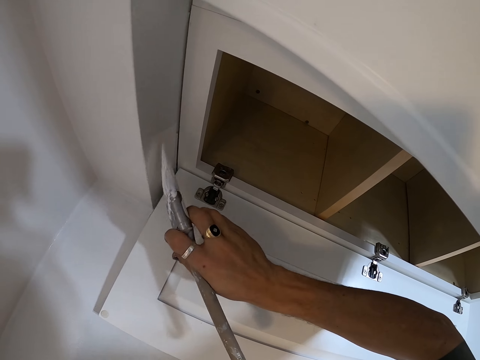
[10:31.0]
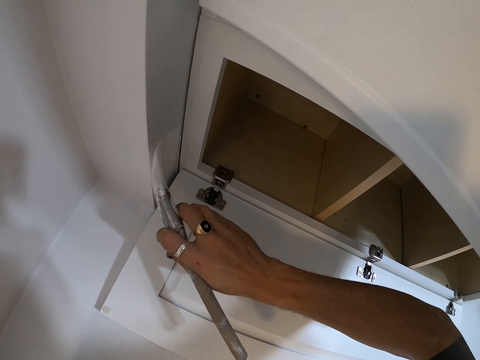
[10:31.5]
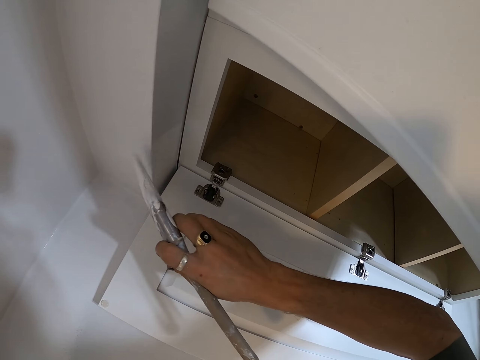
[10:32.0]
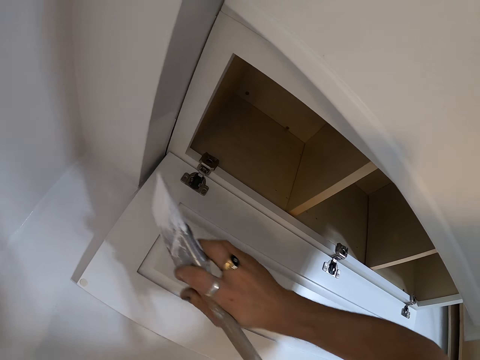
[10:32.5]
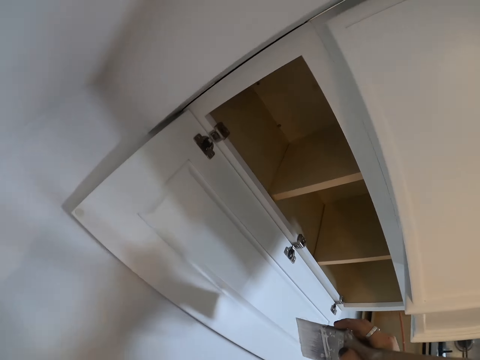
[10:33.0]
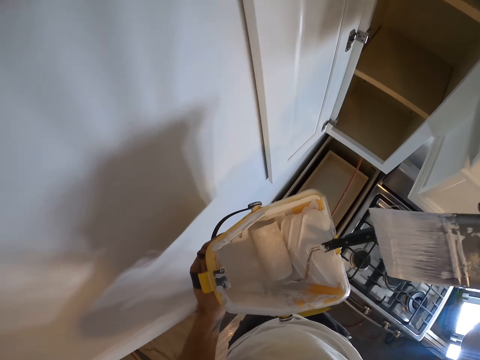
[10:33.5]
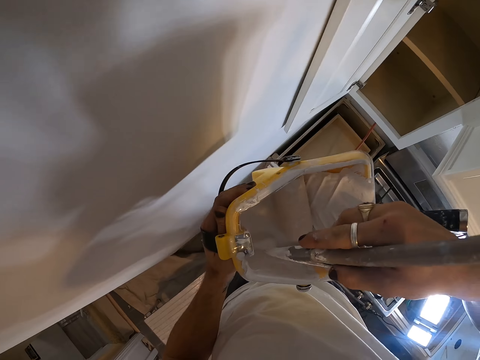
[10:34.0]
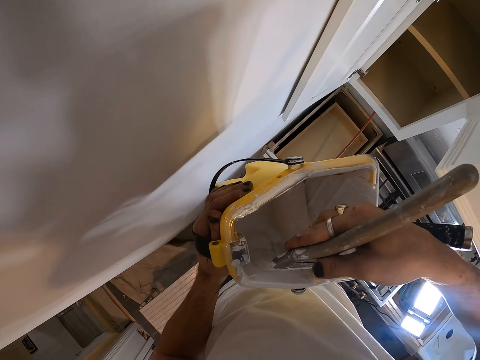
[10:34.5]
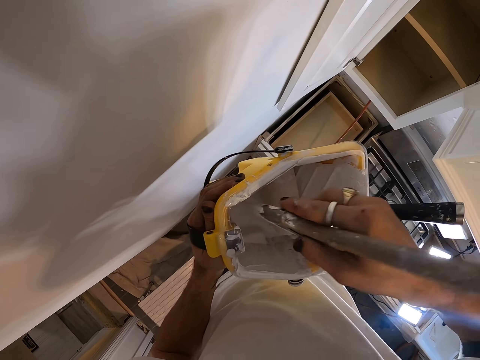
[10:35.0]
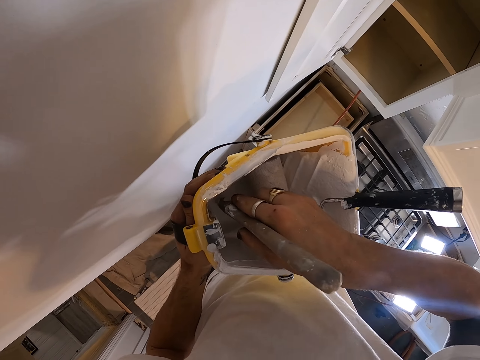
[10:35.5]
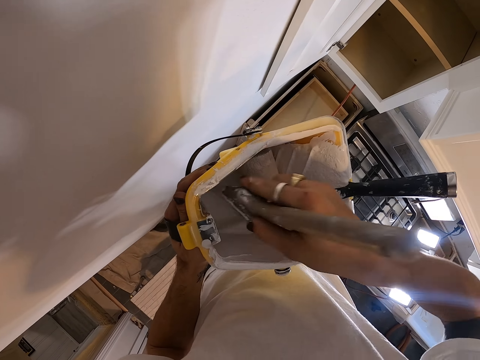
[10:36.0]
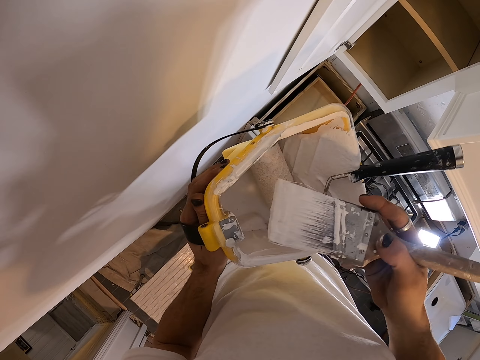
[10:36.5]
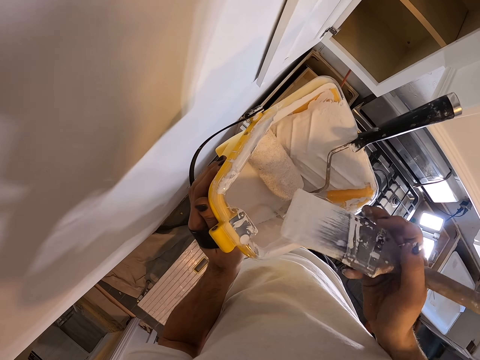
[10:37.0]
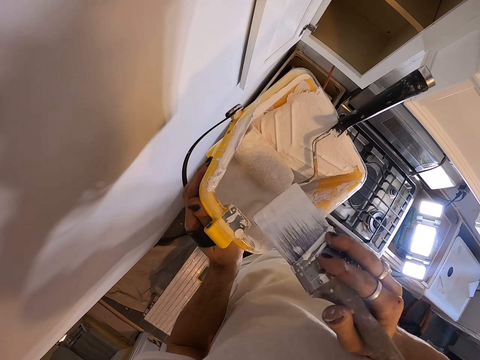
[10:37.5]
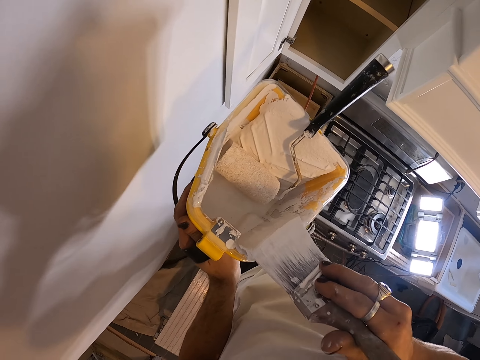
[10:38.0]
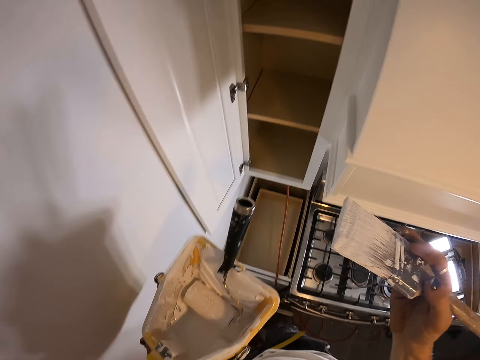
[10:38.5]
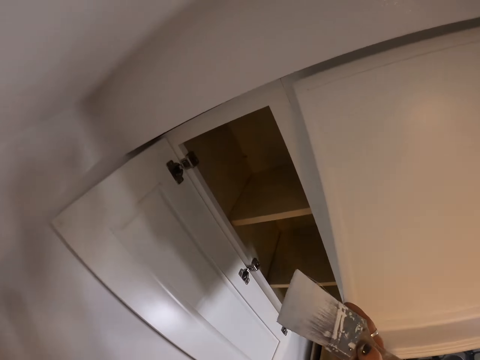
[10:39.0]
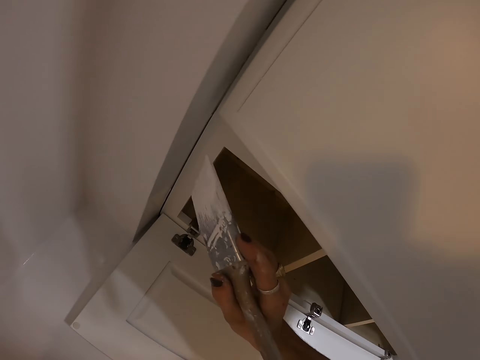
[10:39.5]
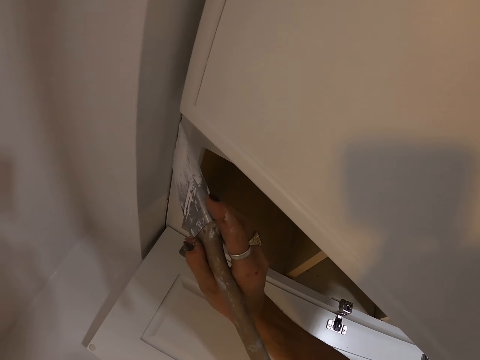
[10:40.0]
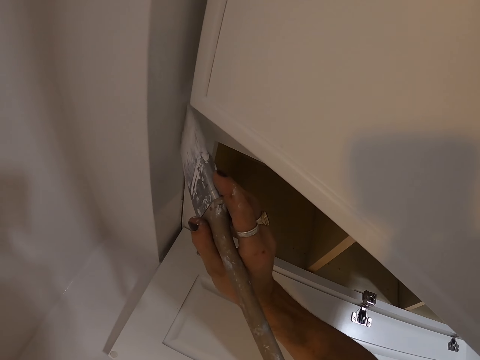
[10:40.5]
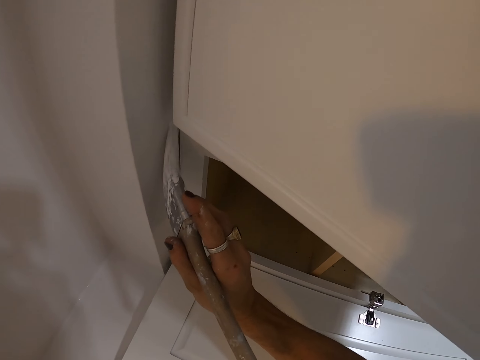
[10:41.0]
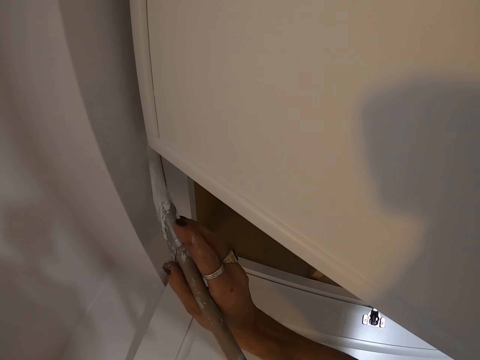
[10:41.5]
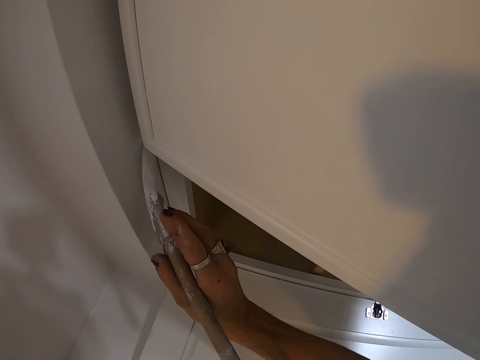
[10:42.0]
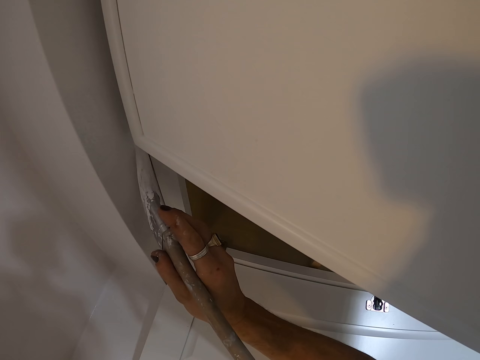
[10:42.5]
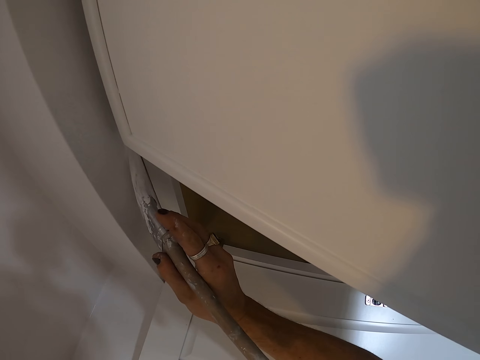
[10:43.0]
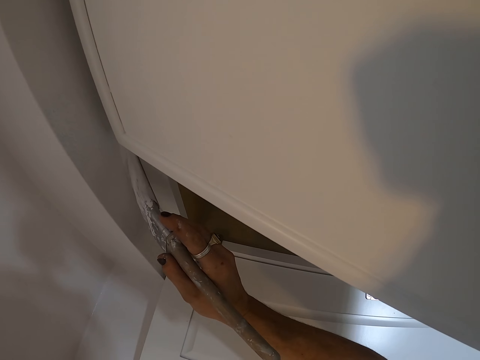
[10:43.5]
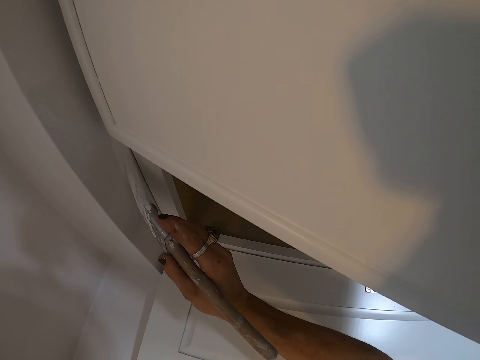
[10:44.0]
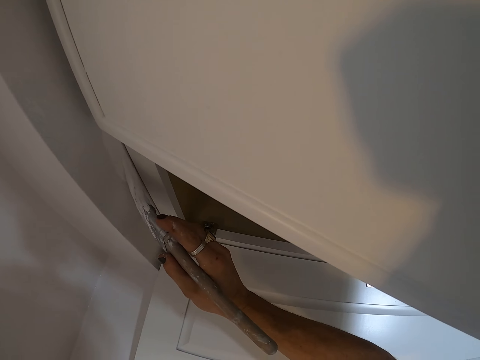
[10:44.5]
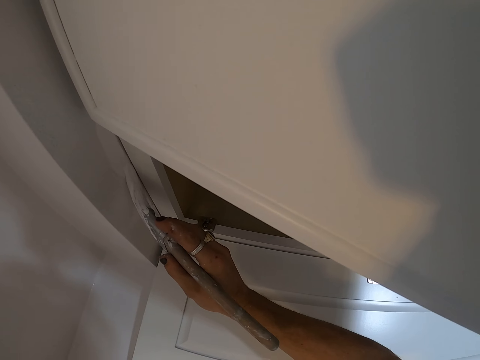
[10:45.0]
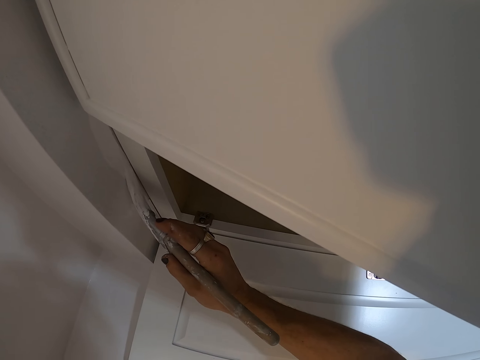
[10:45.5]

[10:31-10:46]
The camera wearer dips the paint brush in the paint can or roller tray. They paint the cabinet or wall with the paint brush.

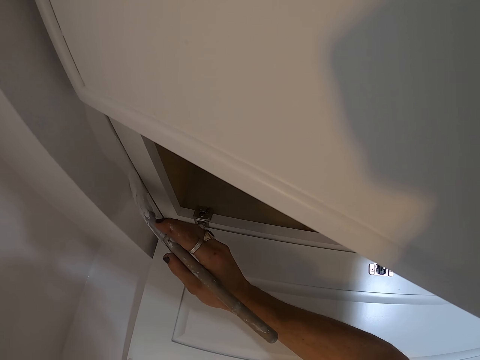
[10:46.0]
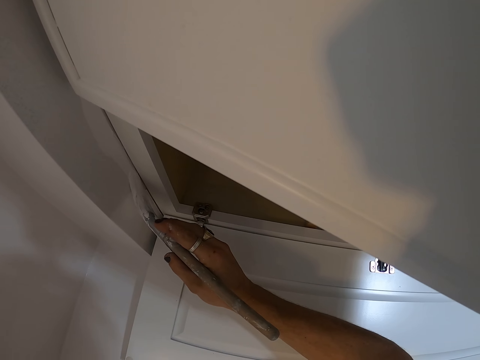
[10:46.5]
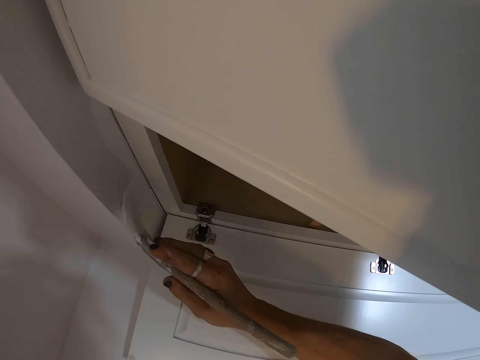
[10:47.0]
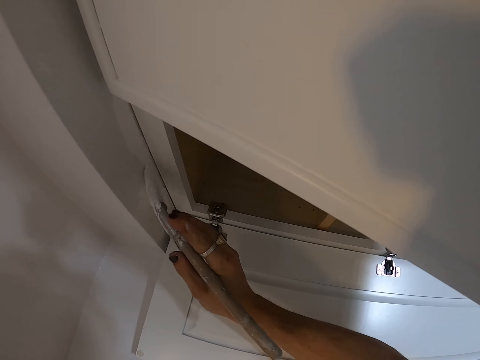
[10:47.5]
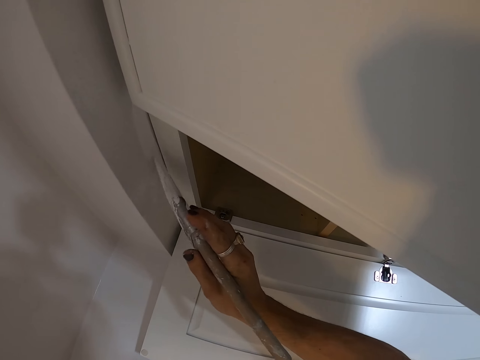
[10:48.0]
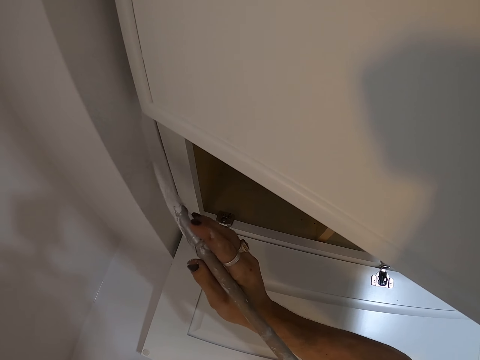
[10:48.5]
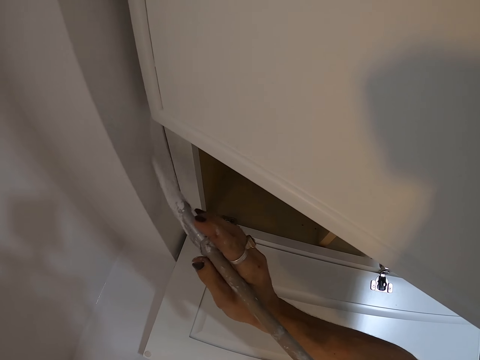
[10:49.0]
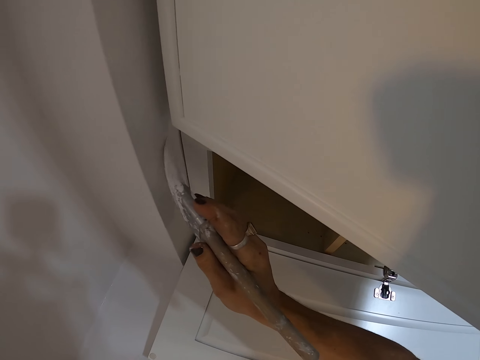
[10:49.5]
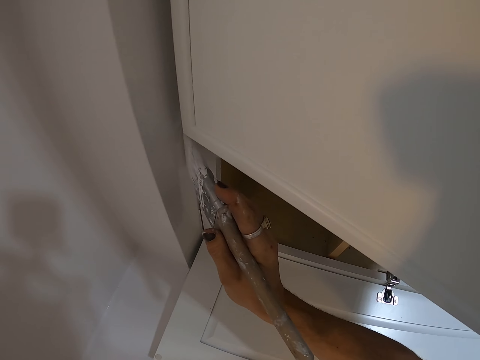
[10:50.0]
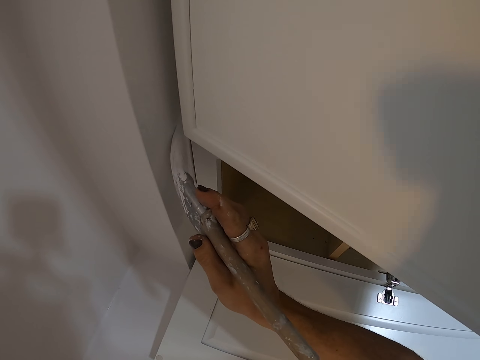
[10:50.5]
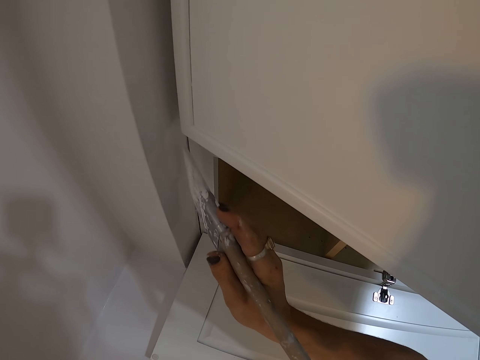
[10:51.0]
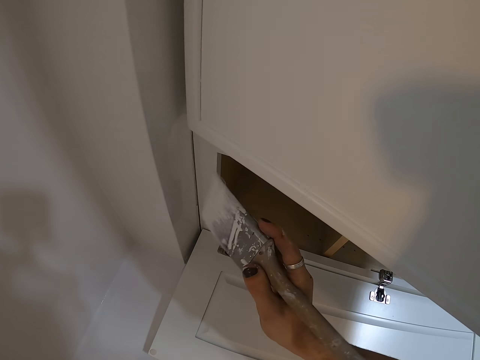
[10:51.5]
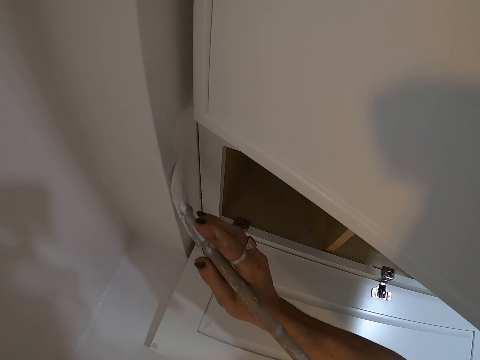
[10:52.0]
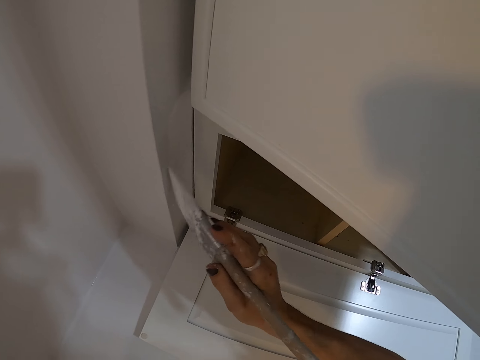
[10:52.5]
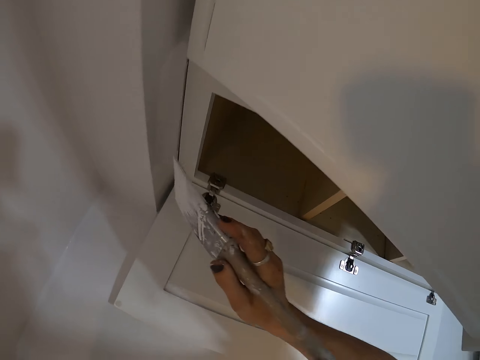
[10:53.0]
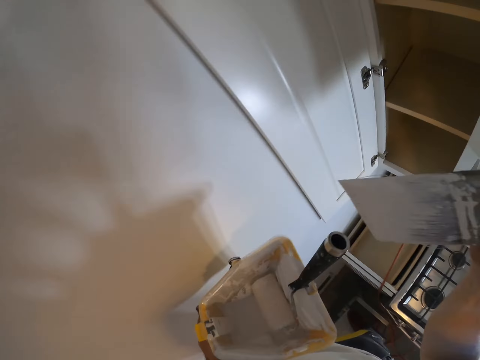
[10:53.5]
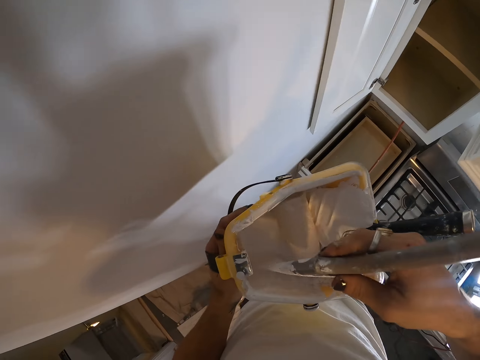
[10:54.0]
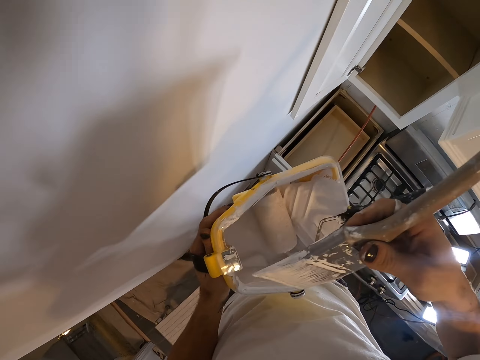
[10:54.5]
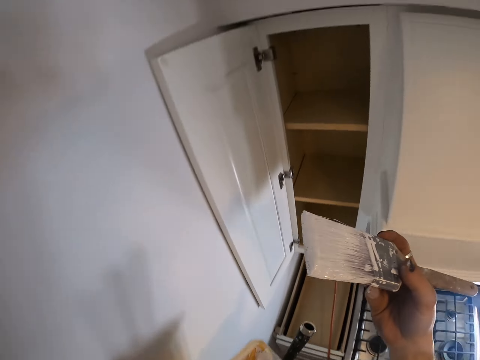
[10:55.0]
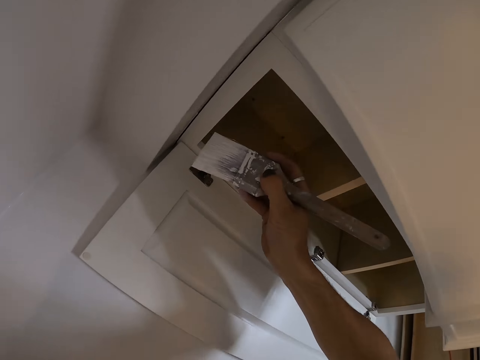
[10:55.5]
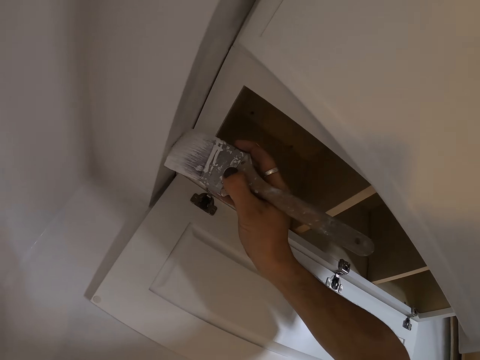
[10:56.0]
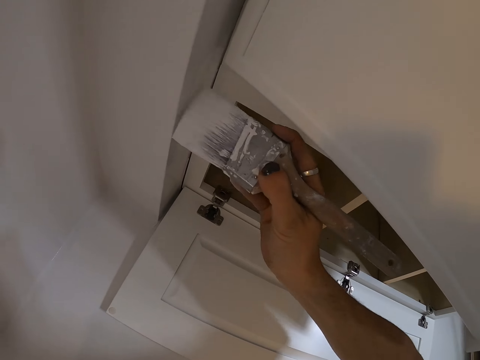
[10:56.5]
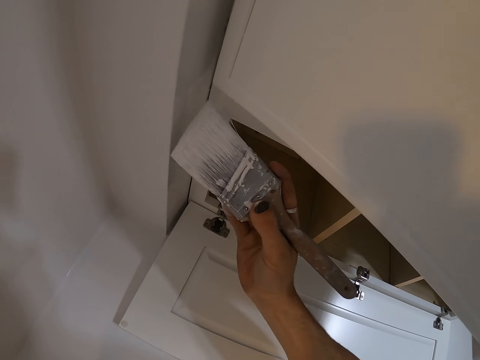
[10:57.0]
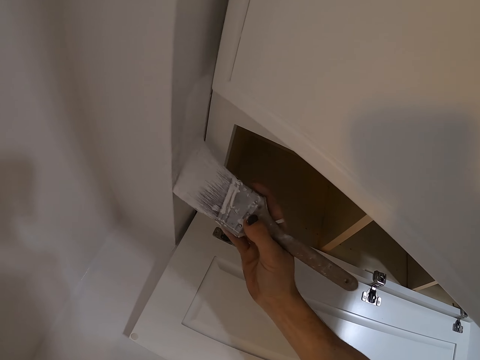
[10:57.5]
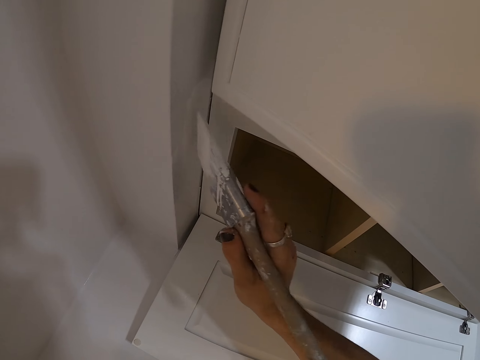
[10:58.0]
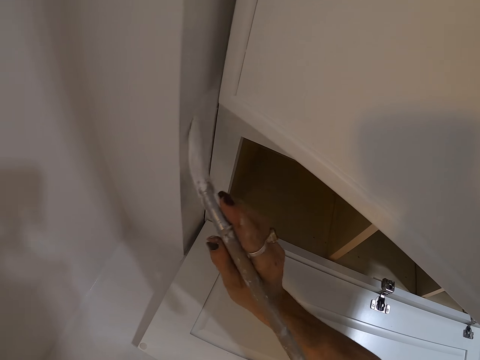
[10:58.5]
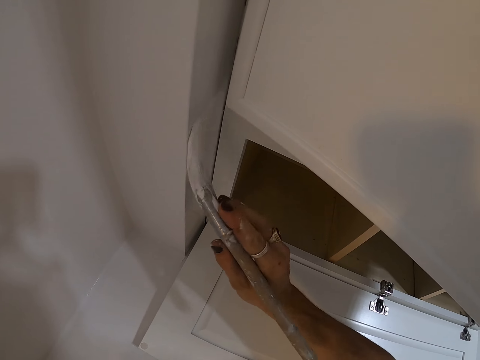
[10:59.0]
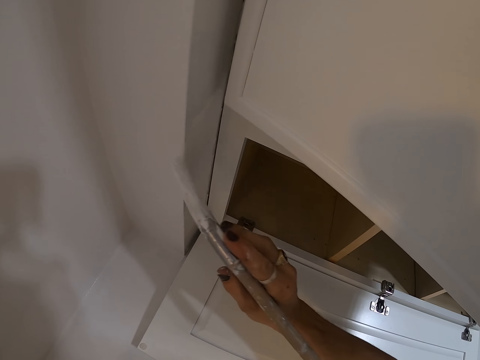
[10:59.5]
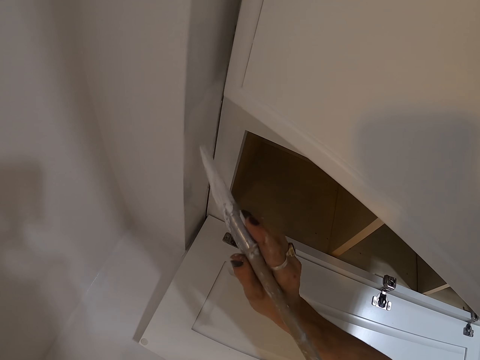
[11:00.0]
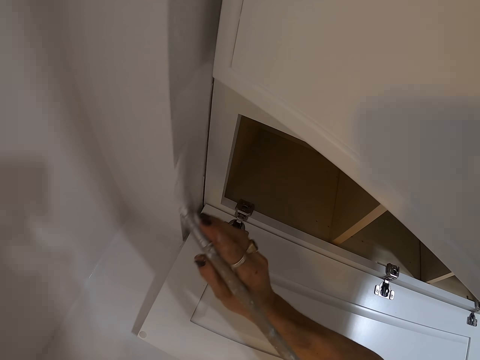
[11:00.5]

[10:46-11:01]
The camera wearer dips the paint brush in the paint can or roller tray. They paint the cabinet or wall with the paint brush.
